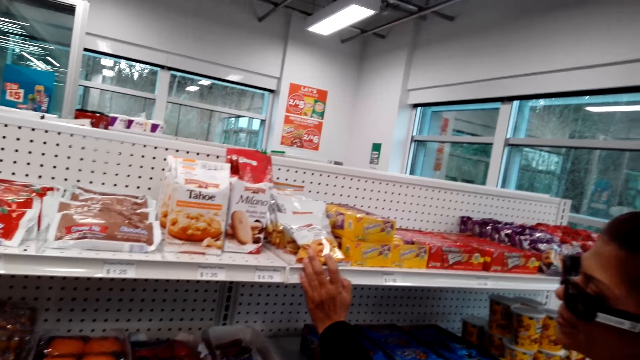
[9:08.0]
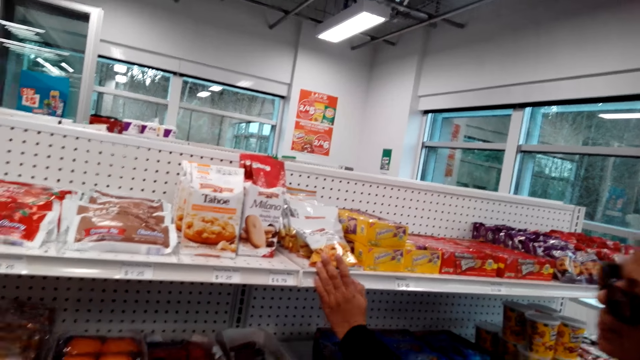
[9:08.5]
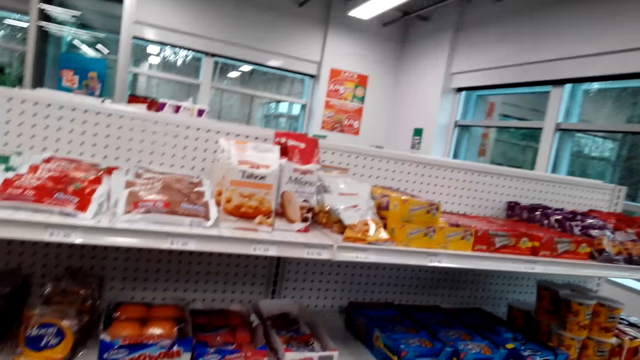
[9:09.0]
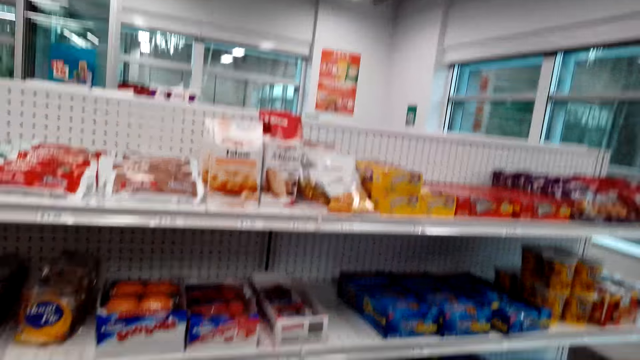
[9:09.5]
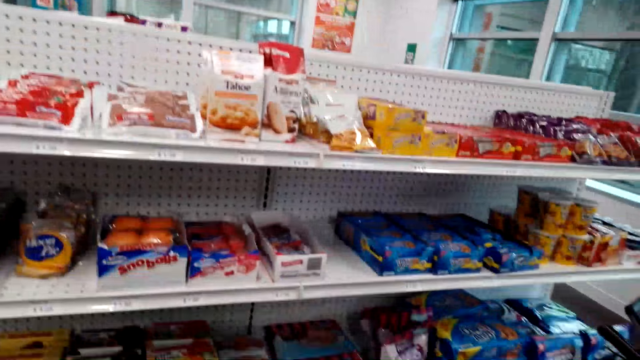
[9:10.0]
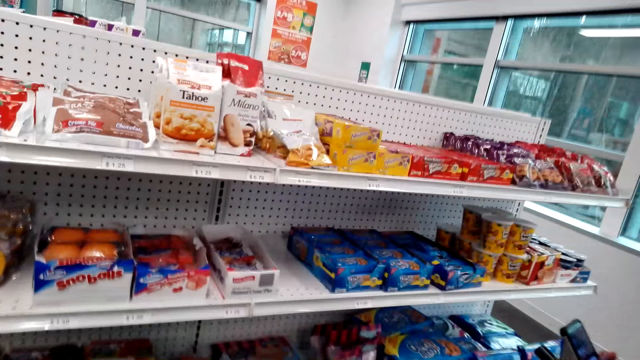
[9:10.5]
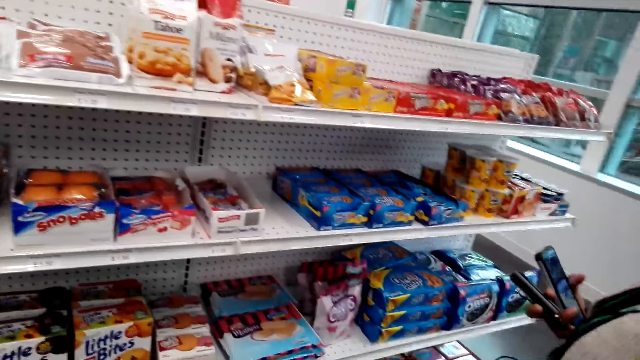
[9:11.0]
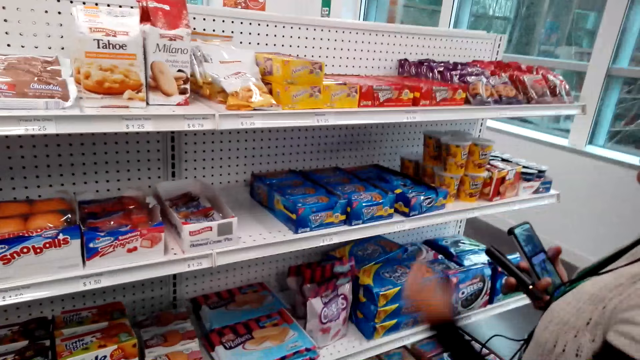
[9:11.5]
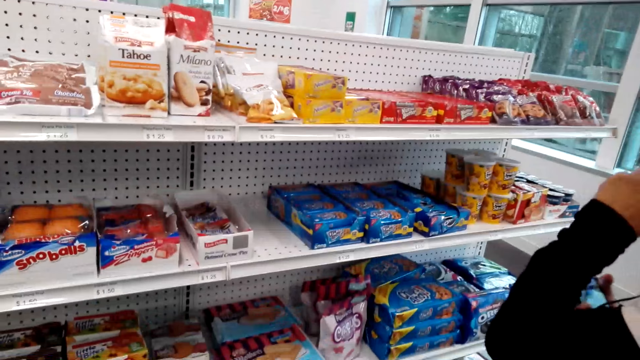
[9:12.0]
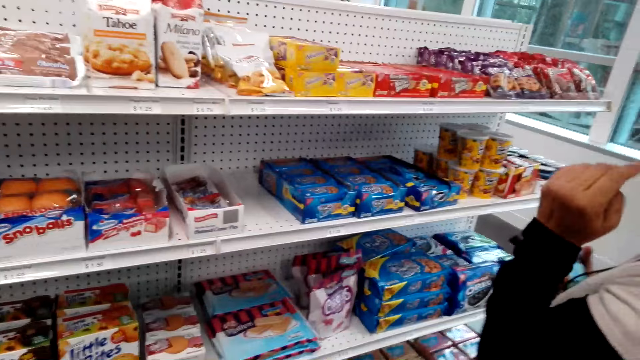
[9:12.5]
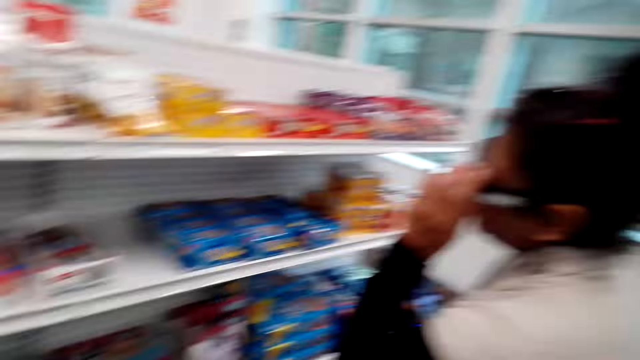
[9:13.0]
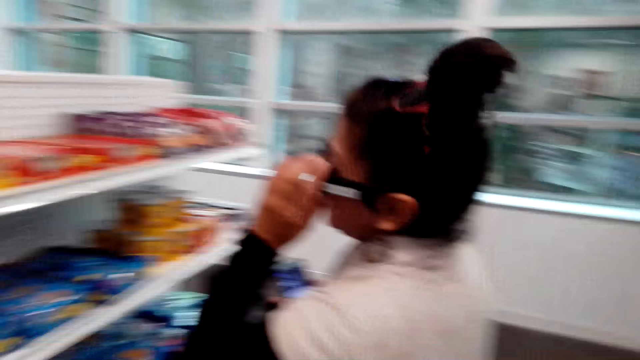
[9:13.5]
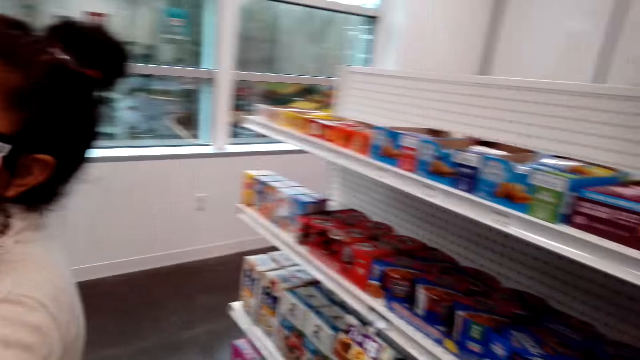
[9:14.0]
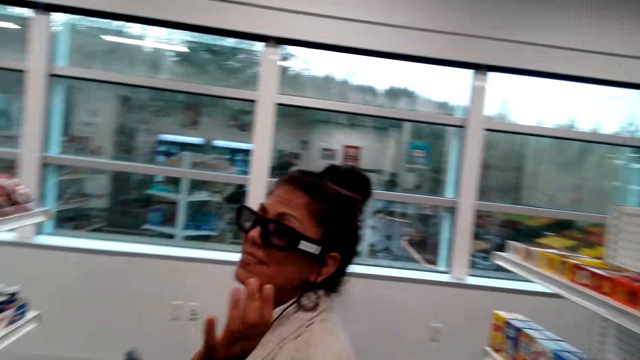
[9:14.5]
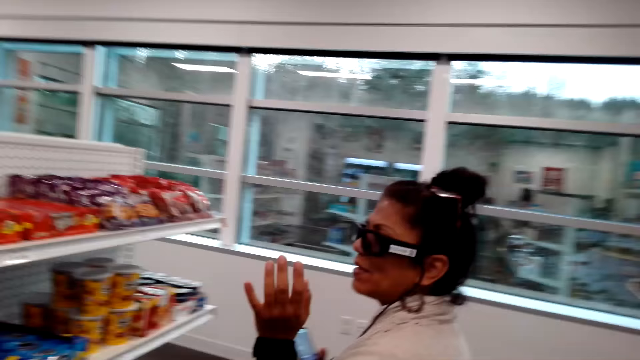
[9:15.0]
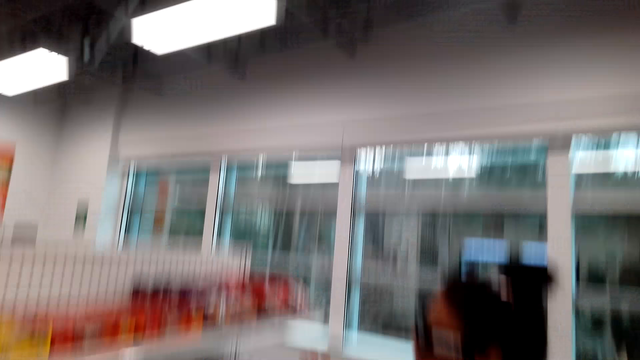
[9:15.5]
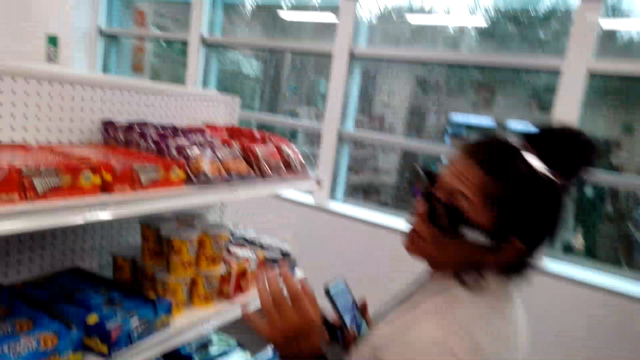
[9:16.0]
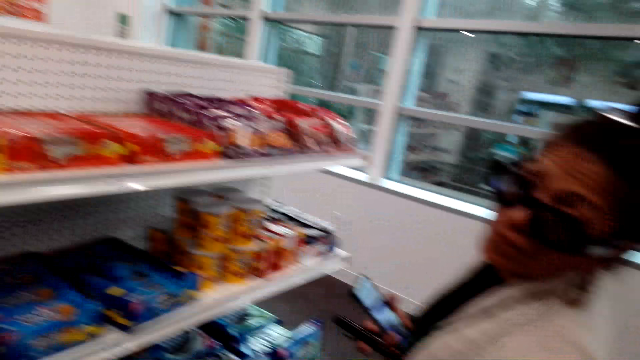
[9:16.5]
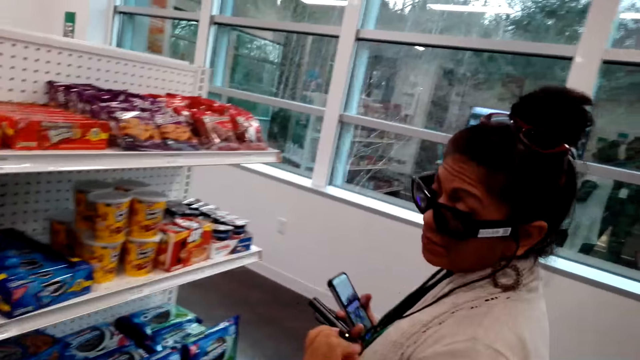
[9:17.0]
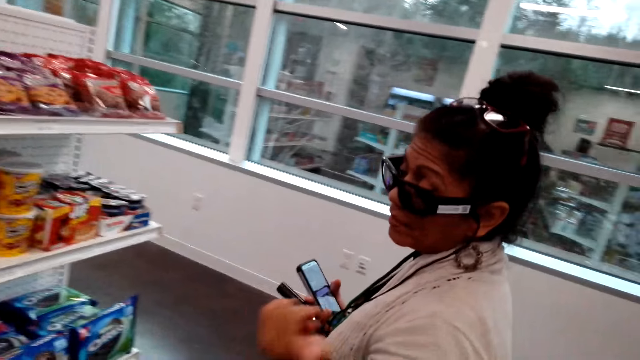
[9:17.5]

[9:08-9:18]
A woman pulls her hand off something. The woman holds a cellphone. The camera wearer converses with the woman. The woman holds glasses. The woman pulls her hand off the glasses.

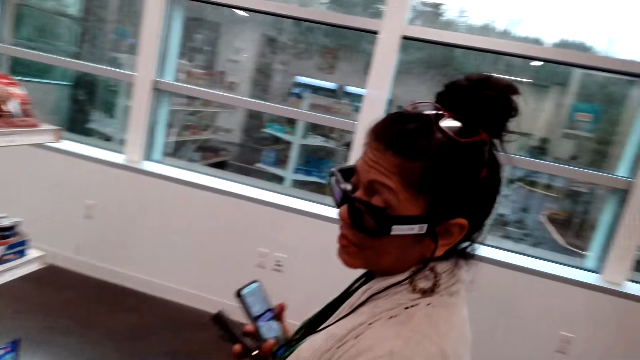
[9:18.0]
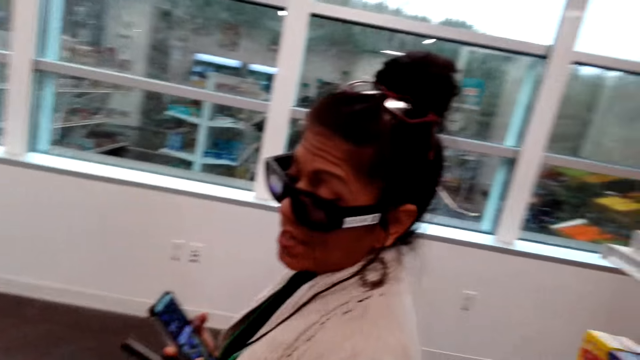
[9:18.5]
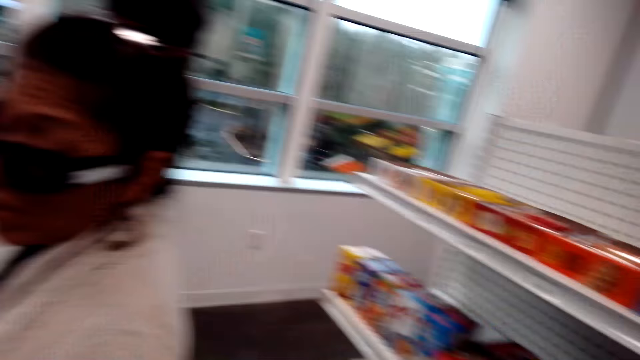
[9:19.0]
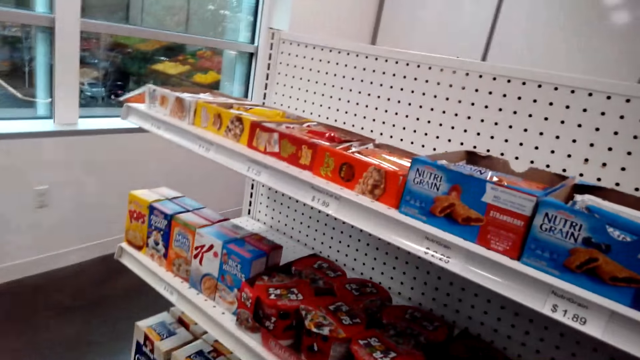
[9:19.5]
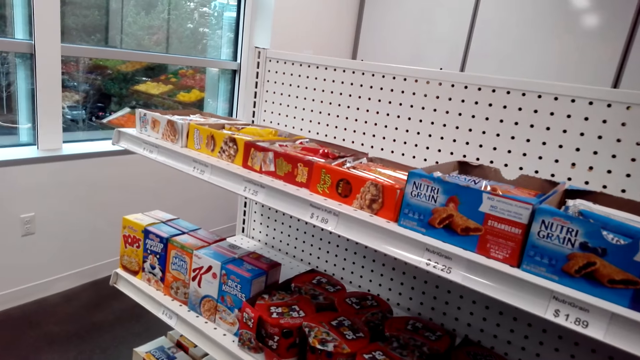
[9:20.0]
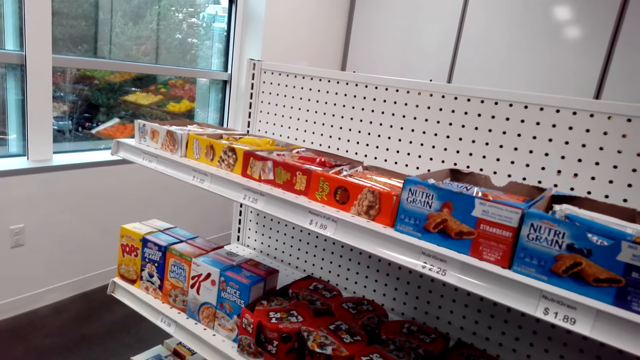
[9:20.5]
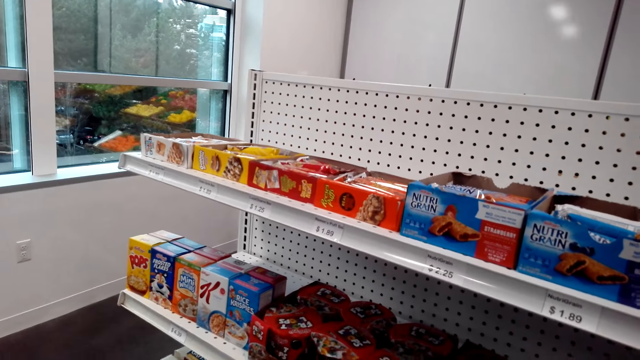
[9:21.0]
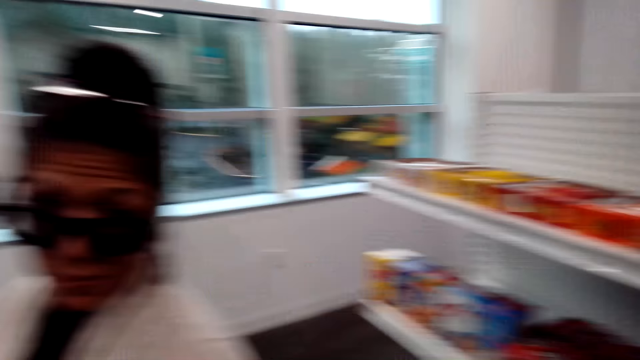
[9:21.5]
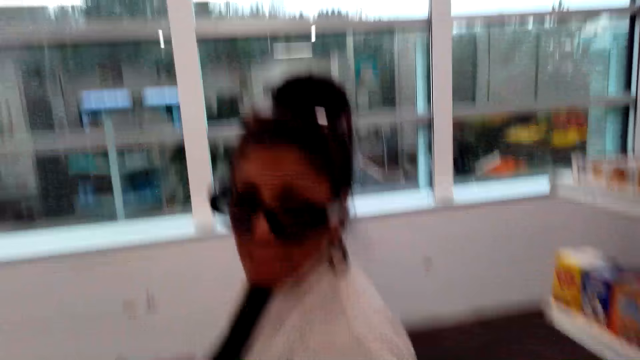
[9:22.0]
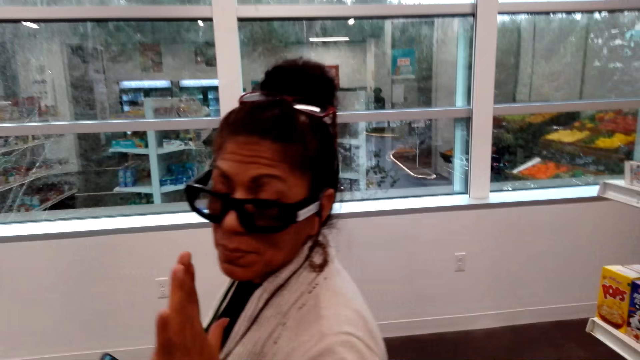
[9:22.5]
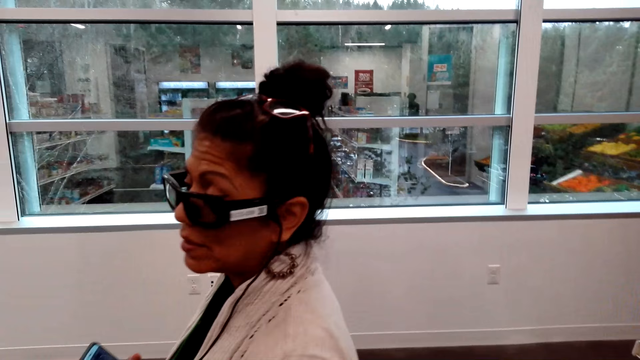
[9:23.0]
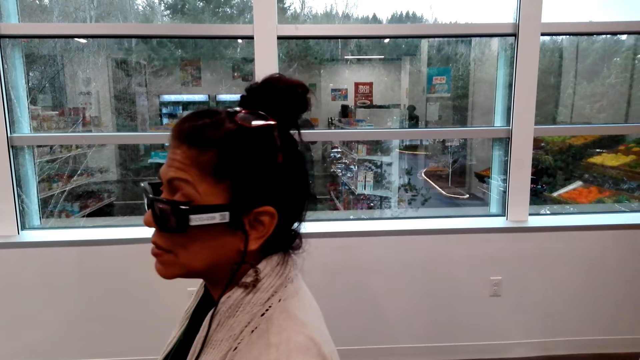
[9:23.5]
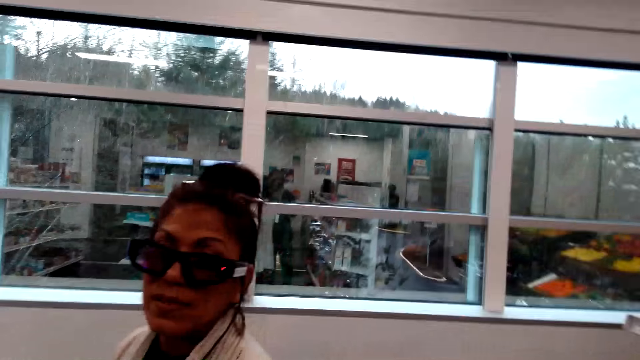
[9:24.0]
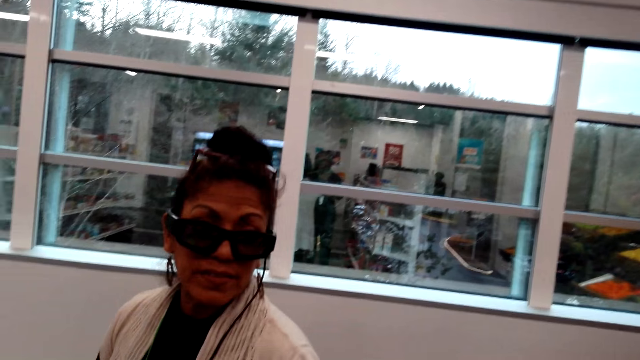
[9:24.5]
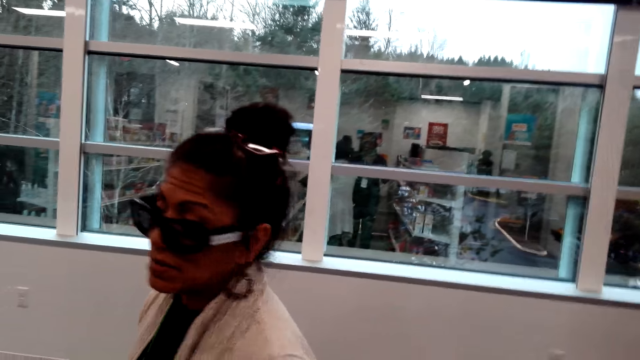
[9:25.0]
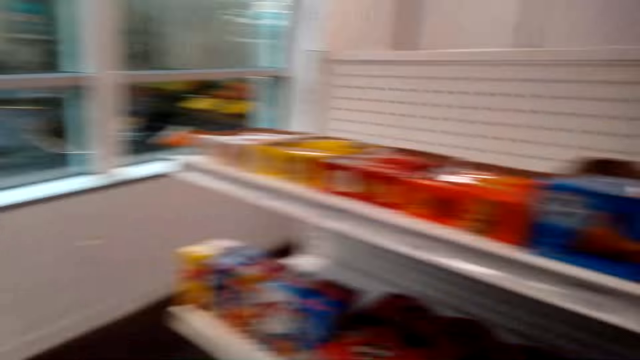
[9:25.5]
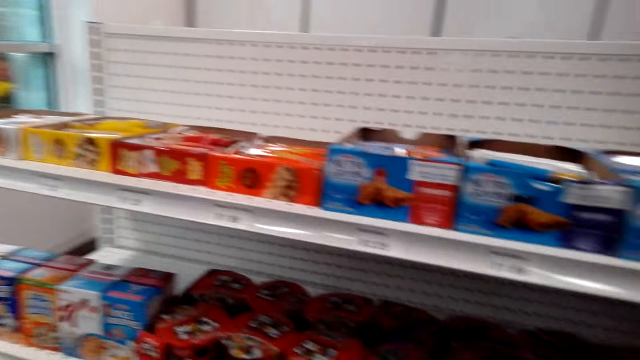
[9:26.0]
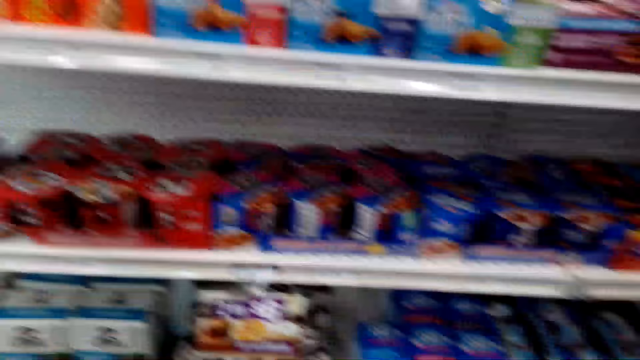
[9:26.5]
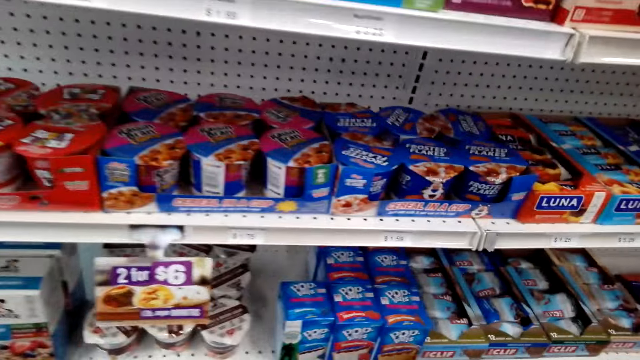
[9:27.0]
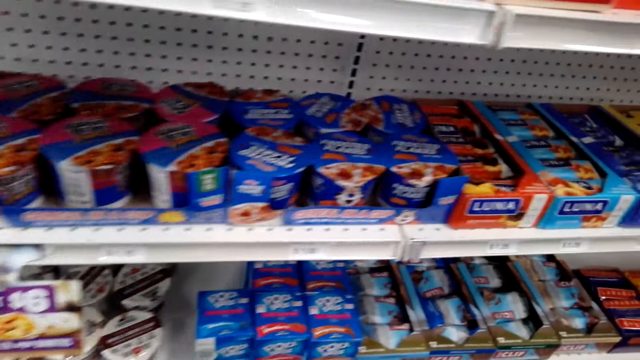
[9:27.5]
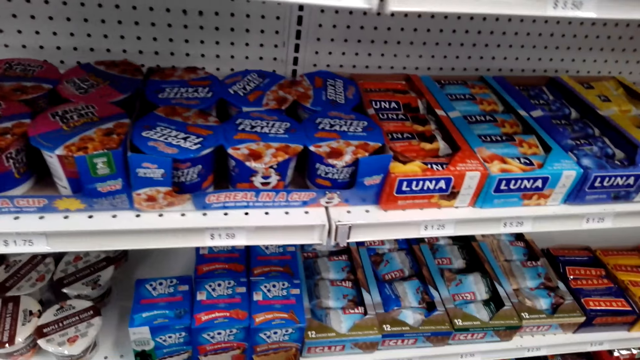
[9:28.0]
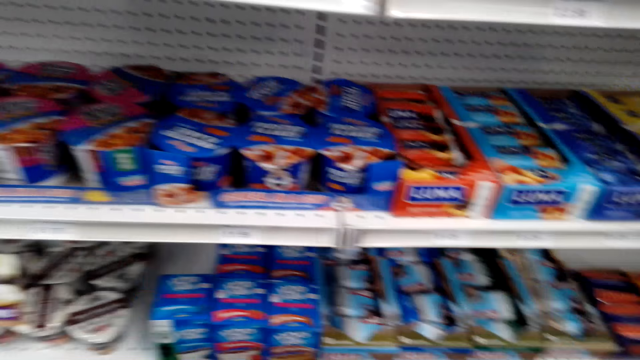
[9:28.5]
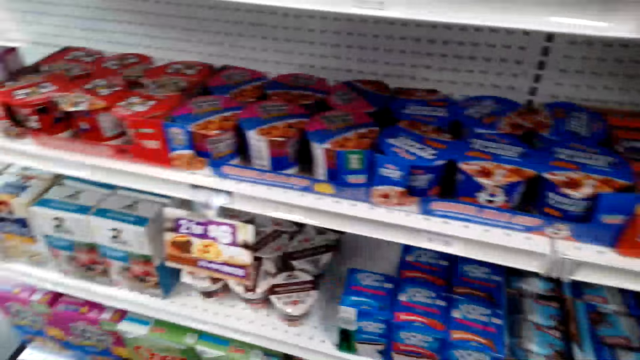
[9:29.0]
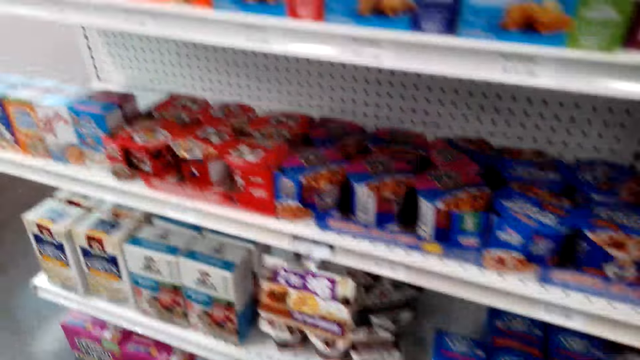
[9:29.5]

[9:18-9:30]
The camera wearer turns around. They dialogue with a woman. They walk around the store. The woman gestures her hand. The camera wearer dialogues with the woman and looks at the diaries shelf. They walk around the store.
